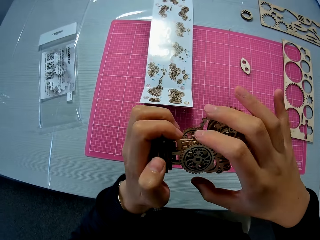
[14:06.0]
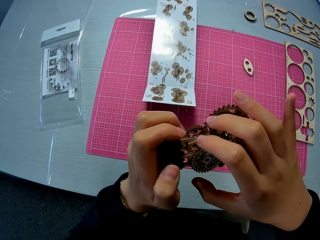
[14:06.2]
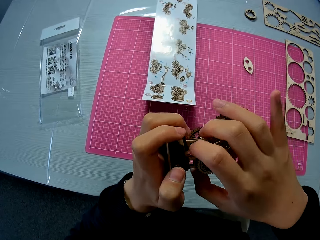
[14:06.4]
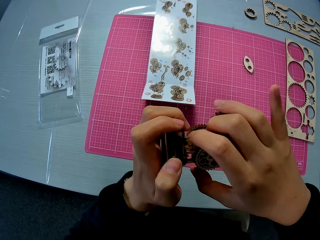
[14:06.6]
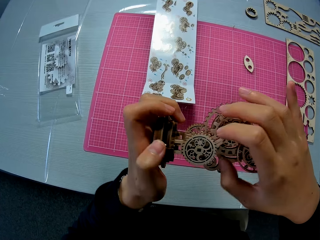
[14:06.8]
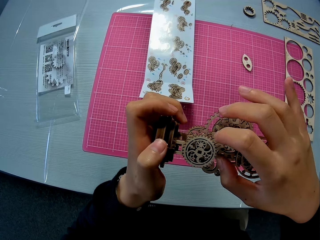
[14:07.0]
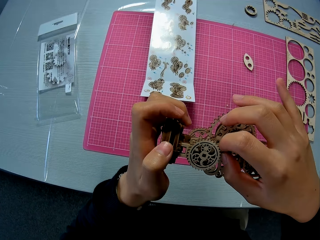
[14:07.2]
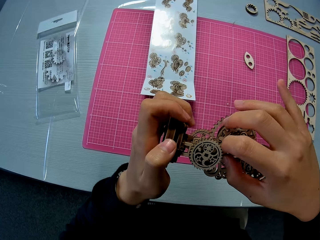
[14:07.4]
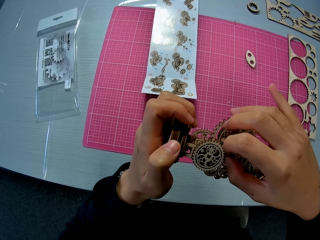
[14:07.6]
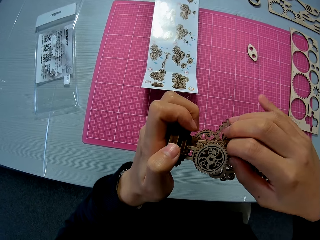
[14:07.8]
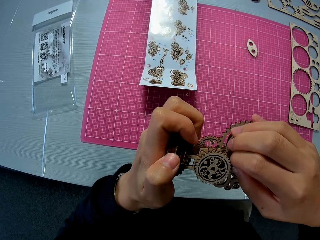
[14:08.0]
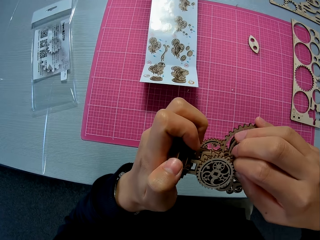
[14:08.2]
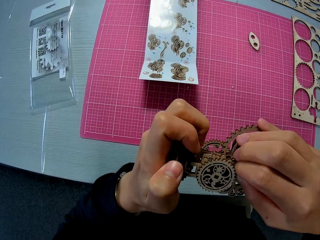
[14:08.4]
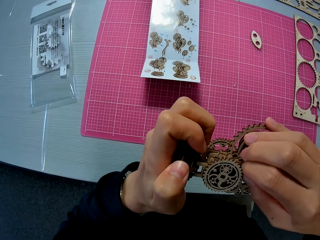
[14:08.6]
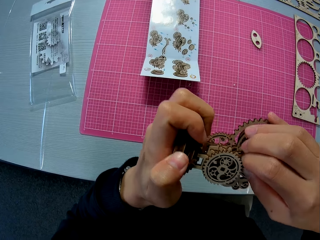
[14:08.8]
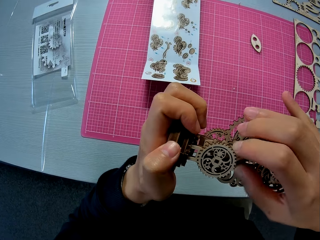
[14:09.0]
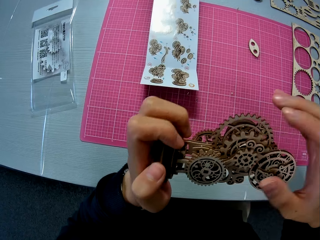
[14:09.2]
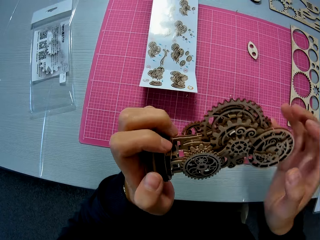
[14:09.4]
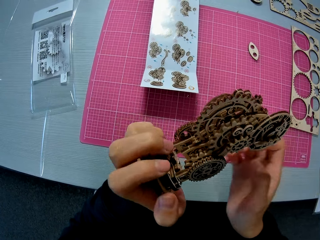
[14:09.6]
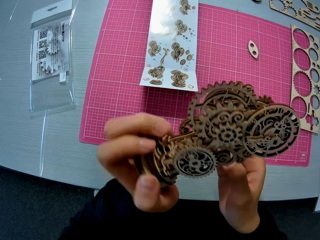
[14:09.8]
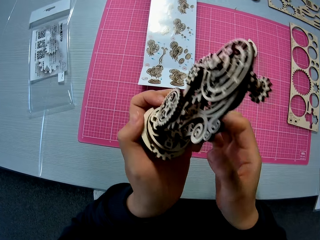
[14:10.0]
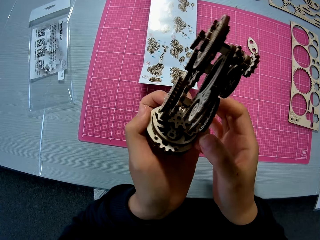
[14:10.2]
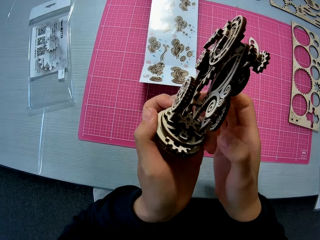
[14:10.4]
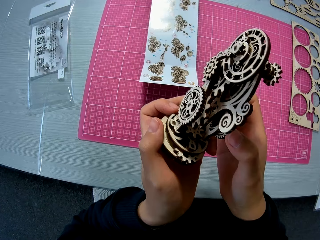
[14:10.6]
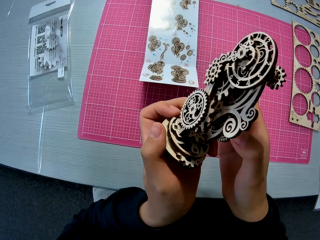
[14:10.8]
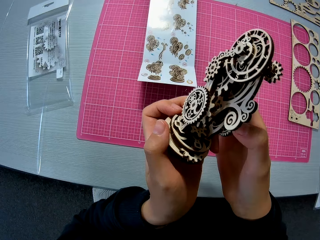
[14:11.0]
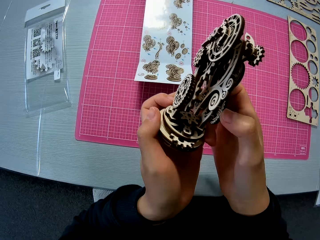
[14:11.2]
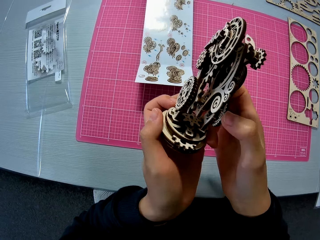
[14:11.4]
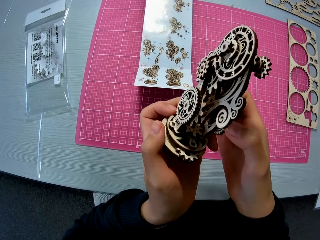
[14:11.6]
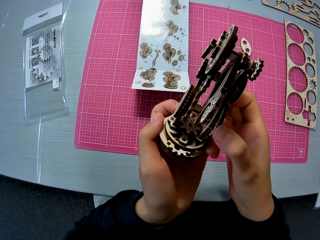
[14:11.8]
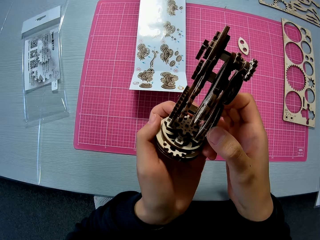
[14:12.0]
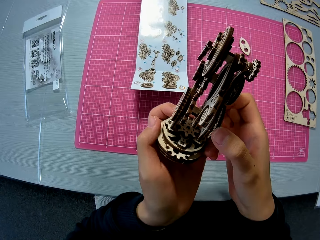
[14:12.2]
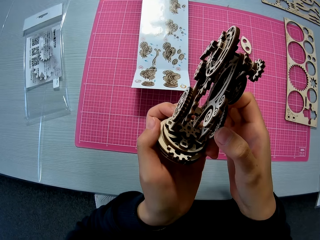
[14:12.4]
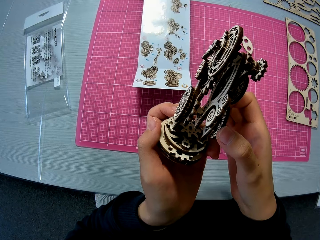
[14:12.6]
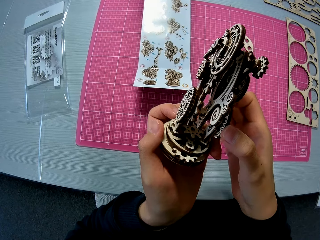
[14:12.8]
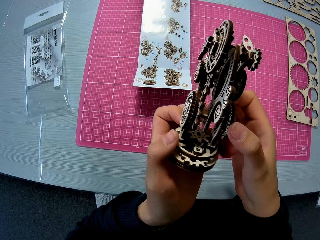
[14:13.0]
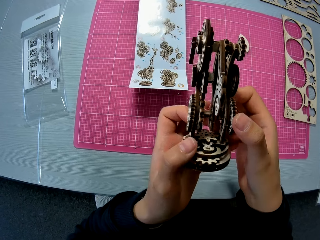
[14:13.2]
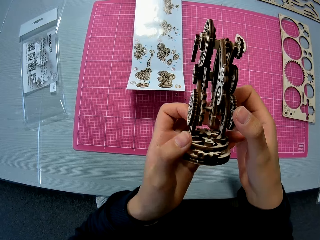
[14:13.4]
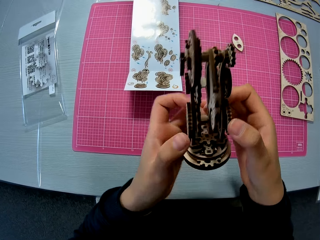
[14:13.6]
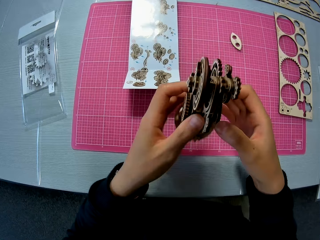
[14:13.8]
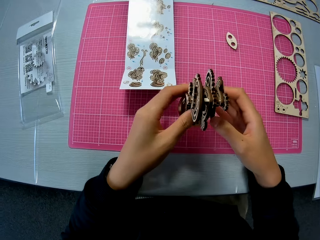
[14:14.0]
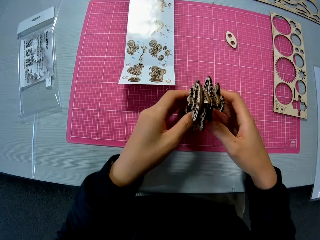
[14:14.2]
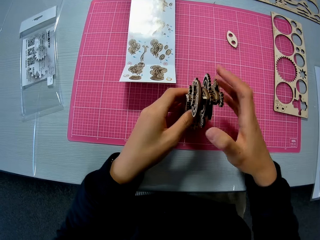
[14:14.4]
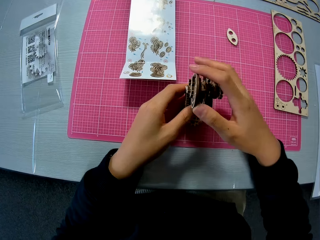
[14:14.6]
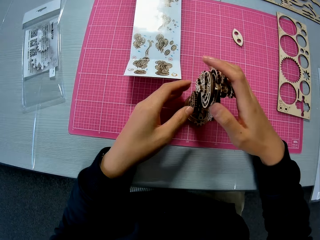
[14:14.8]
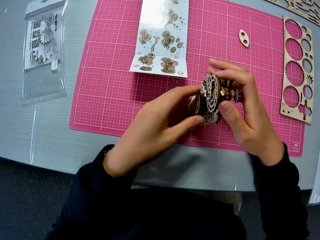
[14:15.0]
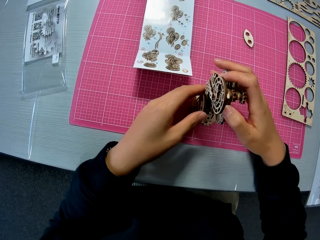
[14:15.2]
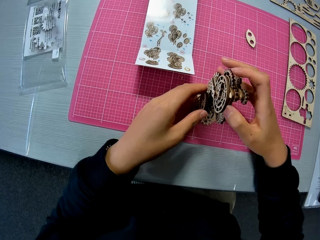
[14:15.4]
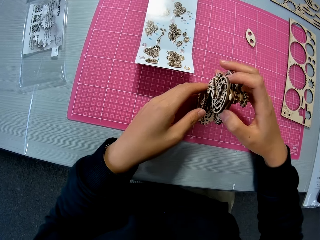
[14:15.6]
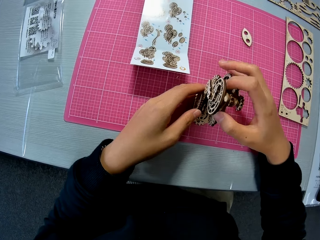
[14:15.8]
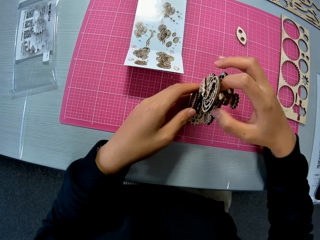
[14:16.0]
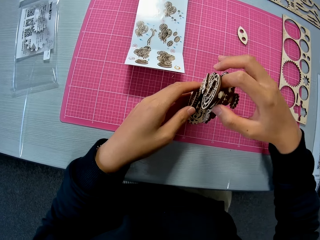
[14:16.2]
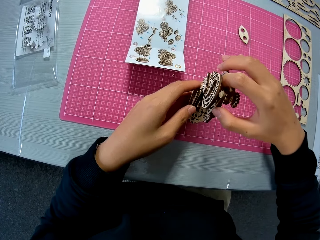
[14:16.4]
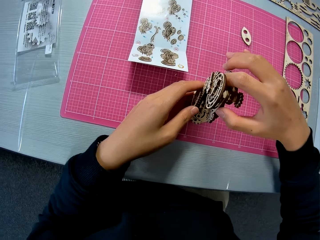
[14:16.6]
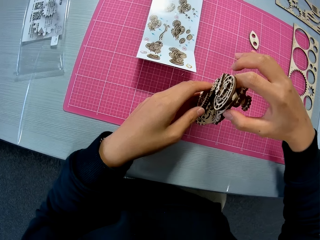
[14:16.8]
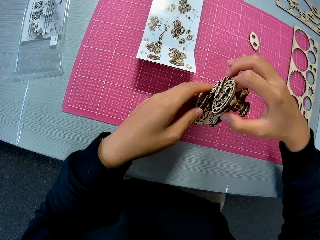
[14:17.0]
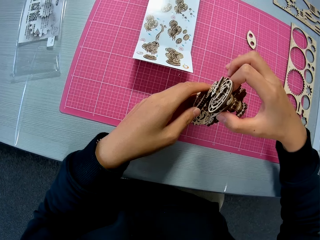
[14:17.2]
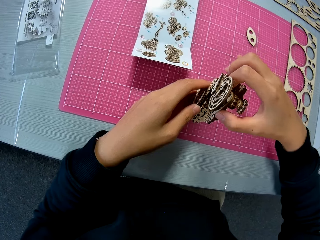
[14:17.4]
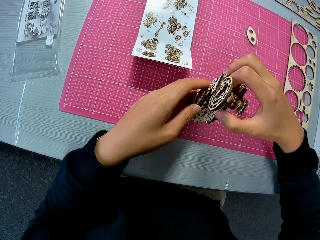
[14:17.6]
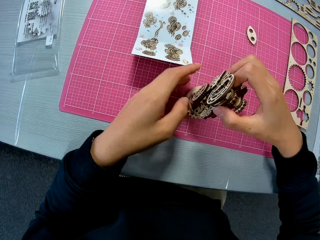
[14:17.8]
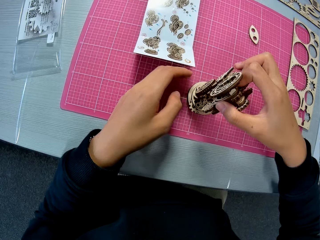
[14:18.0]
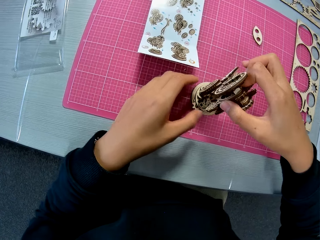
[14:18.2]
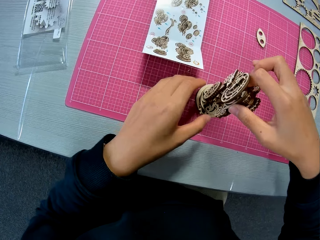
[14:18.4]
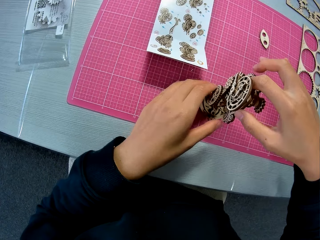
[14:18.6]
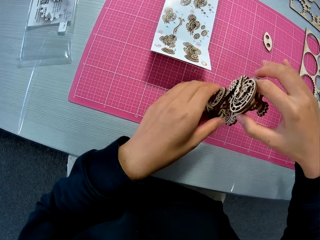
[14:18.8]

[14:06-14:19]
The camera wearer turns it. They touch it. They turn it. They drop the steampunk clock on a table. They continue to adjust the steampunk clock. They touch it.

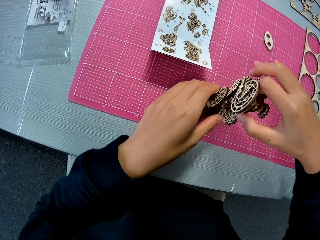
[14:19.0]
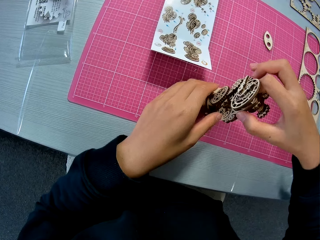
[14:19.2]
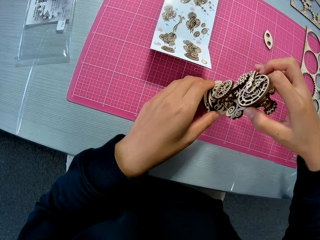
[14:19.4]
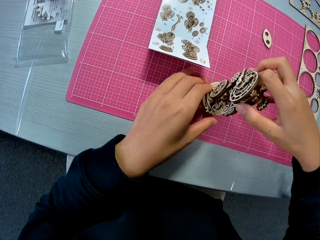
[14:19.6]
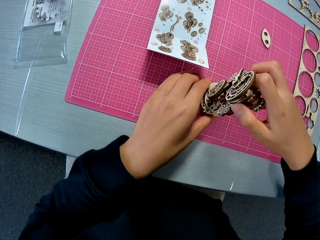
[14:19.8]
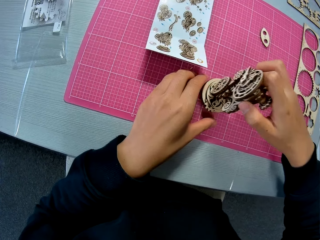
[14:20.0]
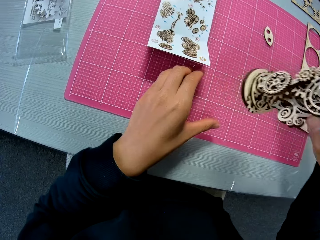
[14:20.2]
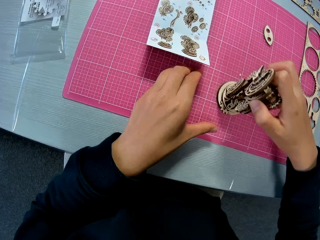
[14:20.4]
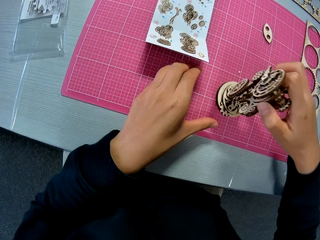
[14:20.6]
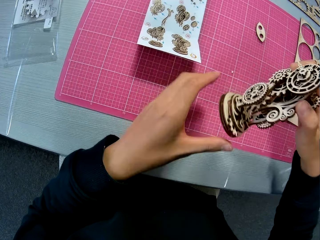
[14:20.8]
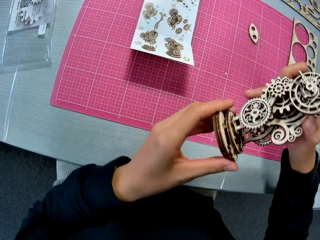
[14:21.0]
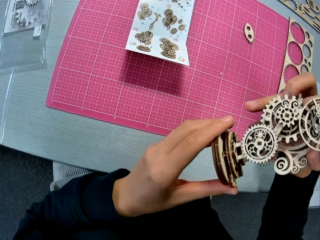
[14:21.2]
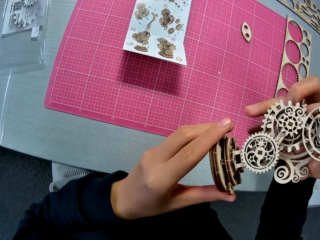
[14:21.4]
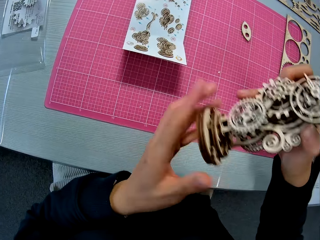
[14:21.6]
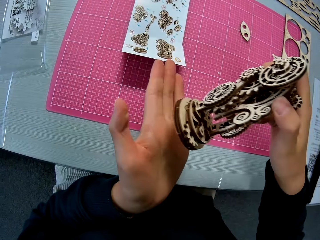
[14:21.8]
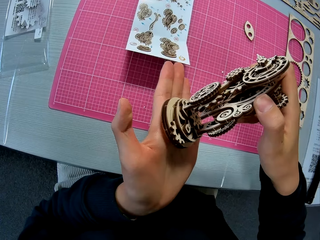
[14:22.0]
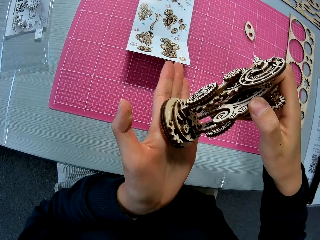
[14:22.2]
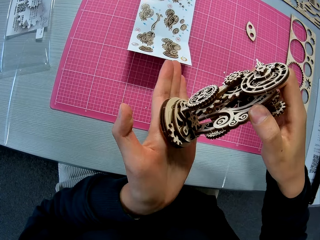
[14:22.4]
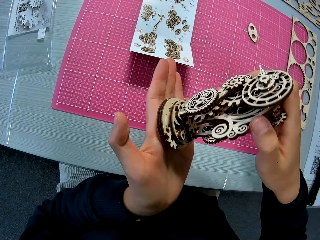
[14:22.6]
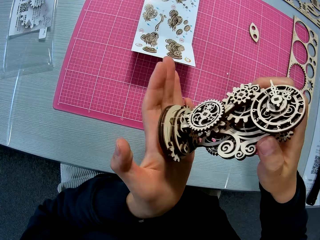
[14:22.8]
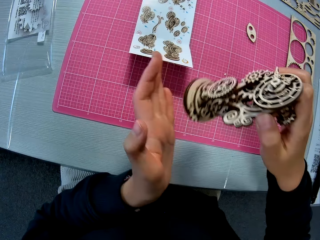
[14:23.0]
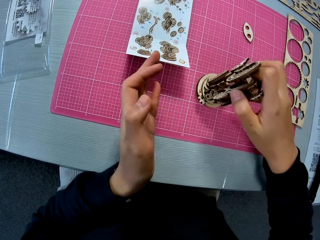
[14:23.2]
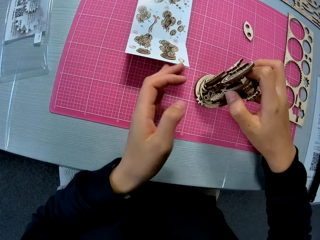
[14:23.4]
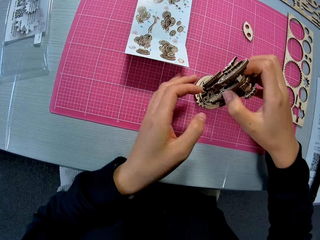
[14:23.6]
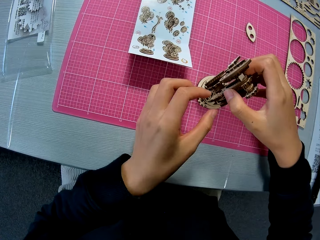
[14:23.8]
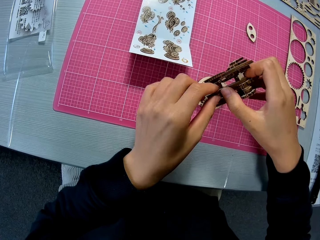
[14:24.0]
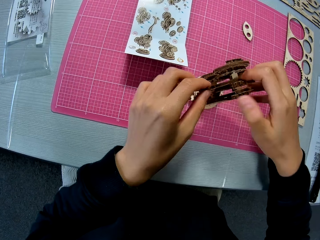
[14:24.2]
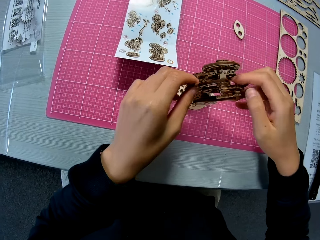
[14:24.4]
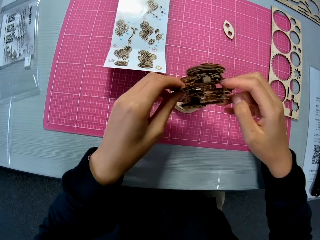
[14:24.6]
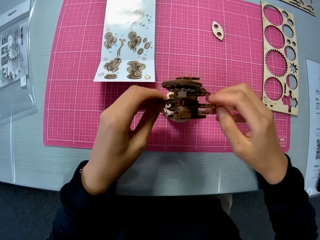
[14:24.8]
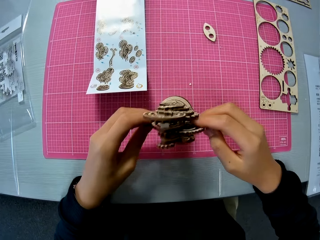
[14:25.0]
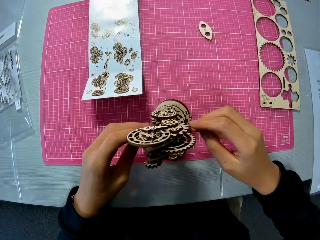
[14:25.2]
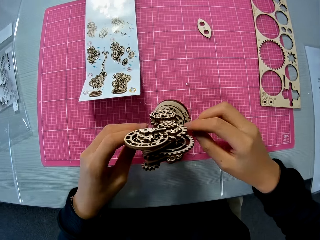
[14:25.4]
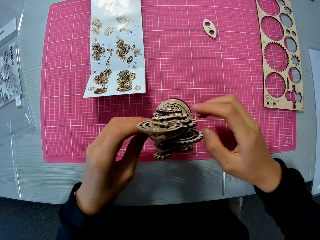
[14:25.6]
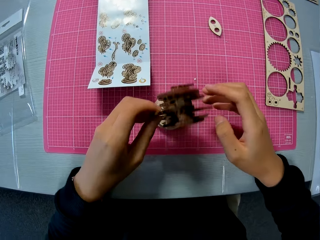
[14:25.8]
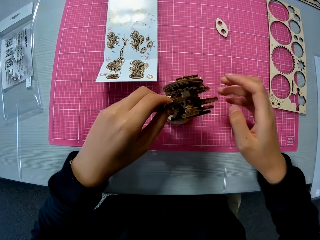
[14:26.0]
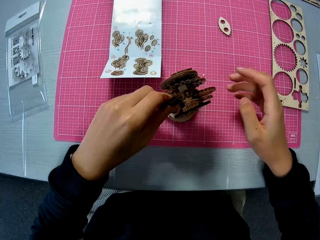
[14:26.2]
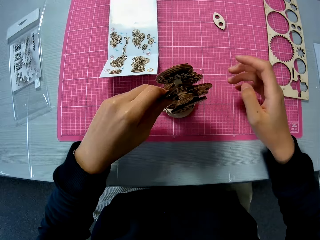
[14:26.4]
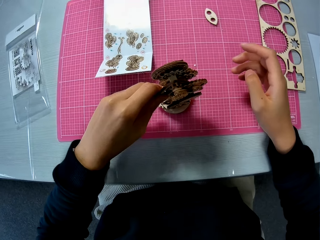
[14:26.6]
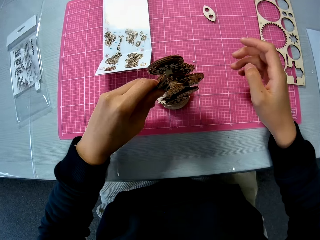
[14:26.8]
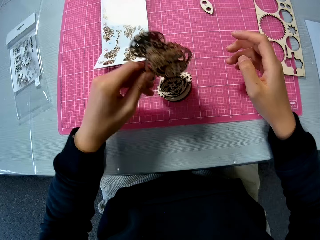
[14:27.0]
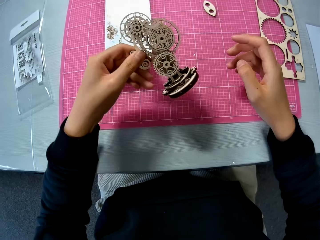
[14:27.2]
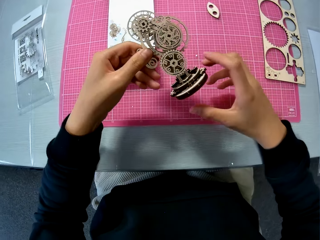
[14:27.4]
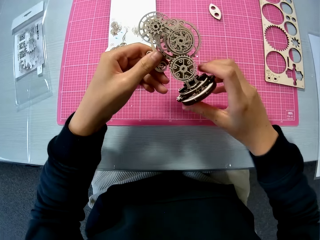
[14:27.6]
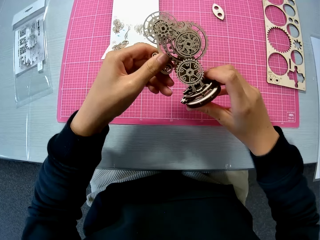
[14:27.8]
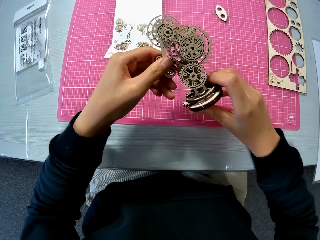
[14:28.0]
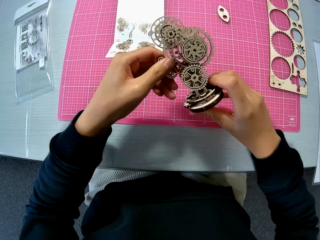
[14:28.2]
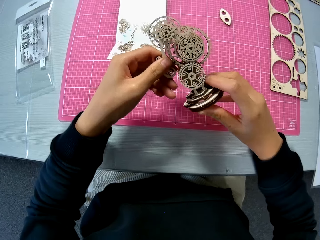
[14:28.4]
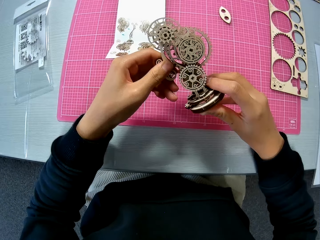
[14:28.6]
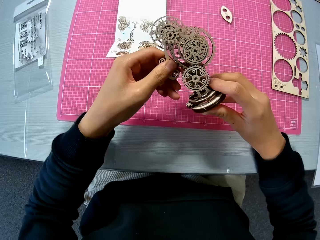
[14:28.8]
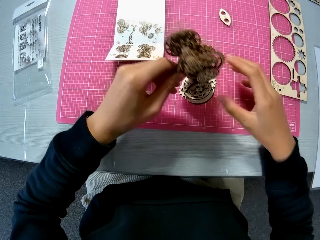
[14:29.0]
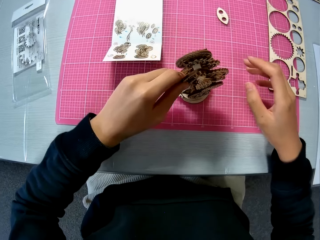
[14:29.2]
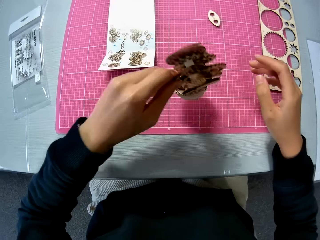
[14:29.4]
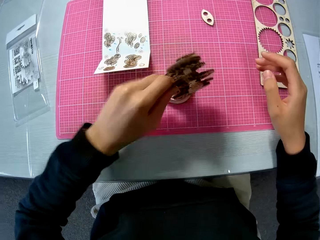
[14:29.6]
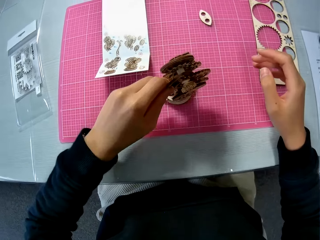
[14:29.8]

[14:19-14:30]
The camera wearer hits it on the table. He holds it, lifts it and puts it on his hand. He places it on the table. He touches it. He turns it. He lifts it. He hits the laser cut wood craft kit on the table.
